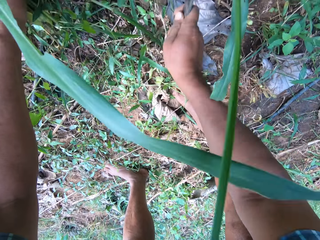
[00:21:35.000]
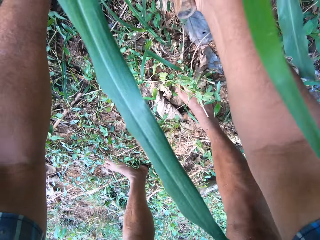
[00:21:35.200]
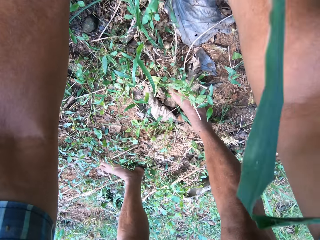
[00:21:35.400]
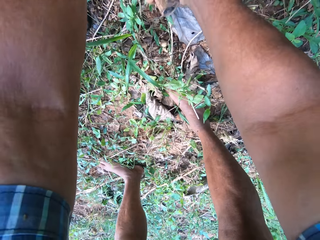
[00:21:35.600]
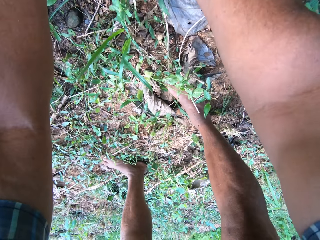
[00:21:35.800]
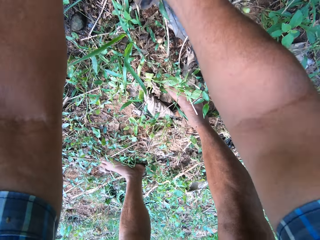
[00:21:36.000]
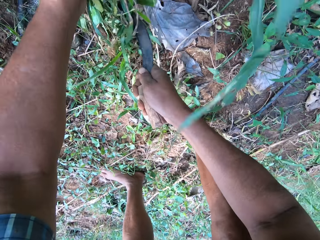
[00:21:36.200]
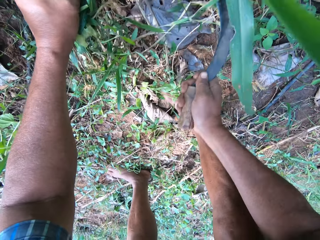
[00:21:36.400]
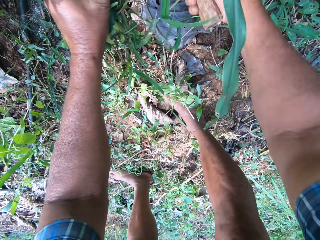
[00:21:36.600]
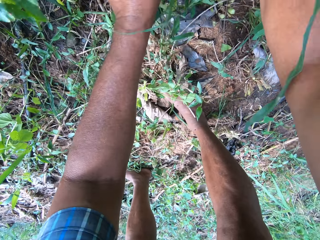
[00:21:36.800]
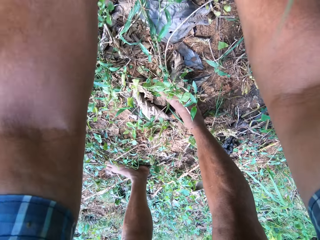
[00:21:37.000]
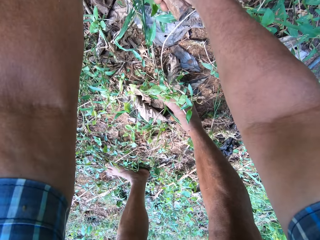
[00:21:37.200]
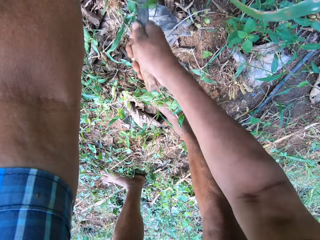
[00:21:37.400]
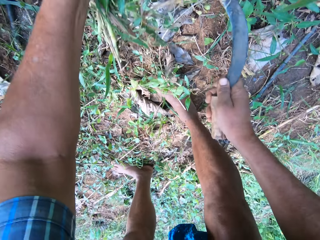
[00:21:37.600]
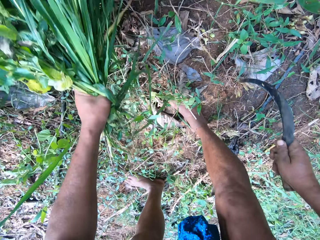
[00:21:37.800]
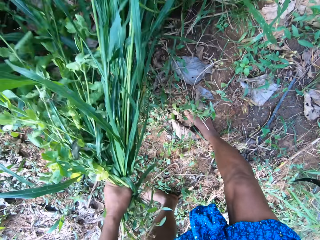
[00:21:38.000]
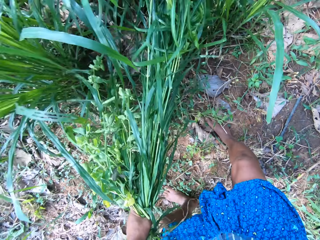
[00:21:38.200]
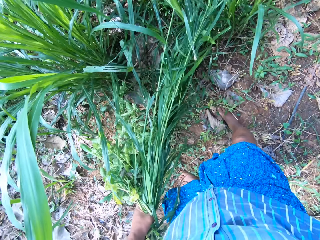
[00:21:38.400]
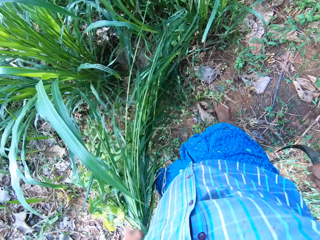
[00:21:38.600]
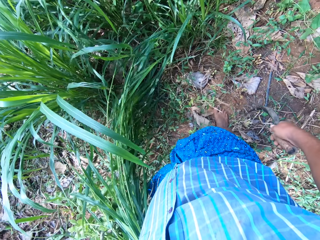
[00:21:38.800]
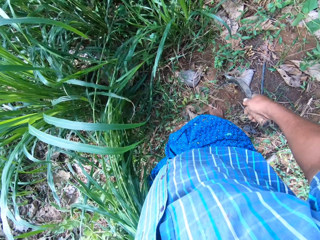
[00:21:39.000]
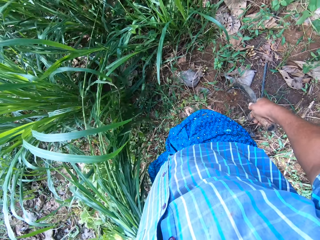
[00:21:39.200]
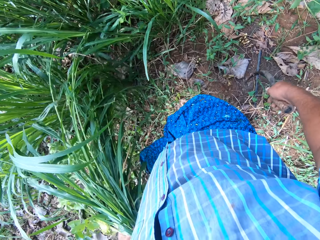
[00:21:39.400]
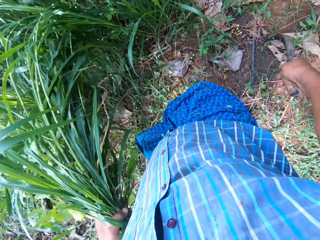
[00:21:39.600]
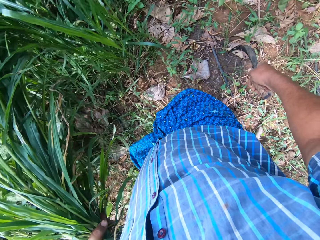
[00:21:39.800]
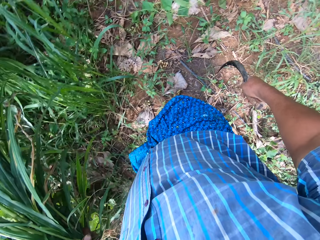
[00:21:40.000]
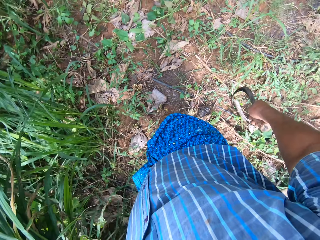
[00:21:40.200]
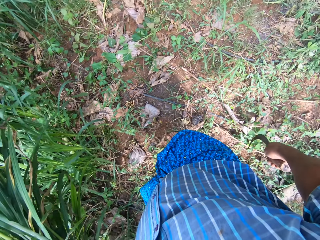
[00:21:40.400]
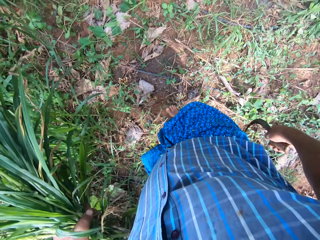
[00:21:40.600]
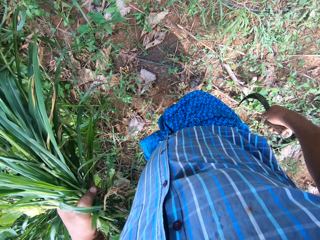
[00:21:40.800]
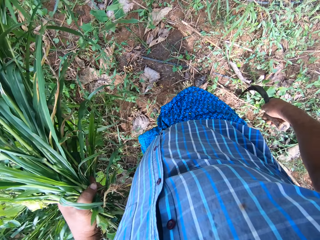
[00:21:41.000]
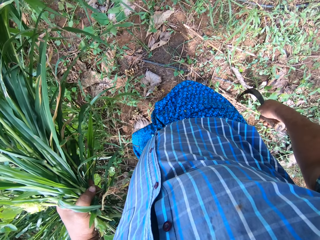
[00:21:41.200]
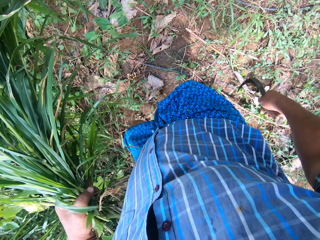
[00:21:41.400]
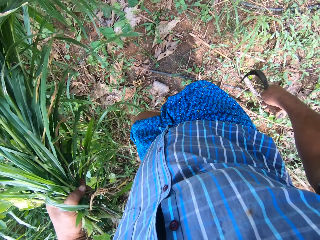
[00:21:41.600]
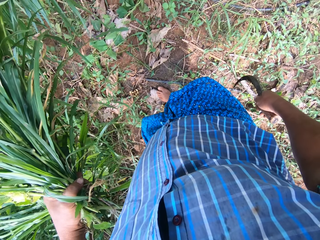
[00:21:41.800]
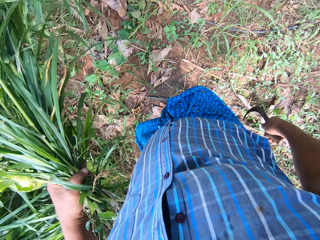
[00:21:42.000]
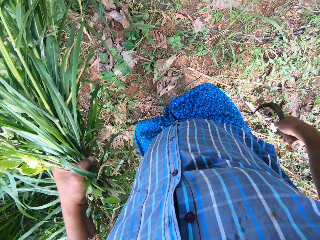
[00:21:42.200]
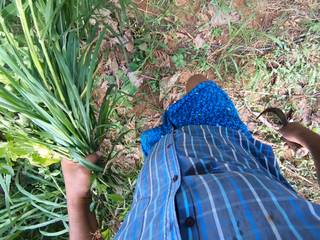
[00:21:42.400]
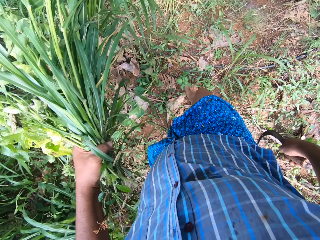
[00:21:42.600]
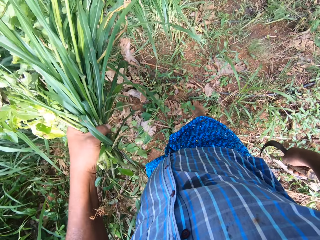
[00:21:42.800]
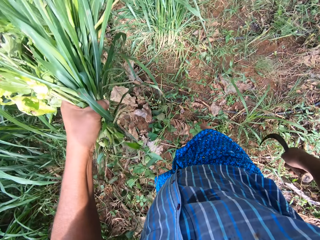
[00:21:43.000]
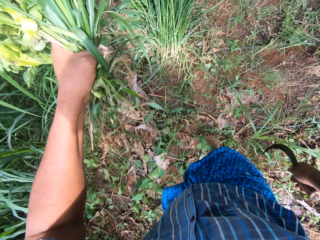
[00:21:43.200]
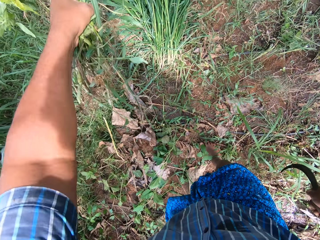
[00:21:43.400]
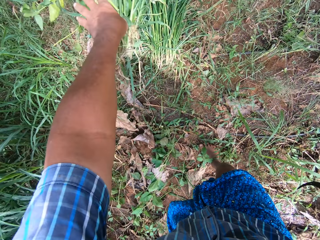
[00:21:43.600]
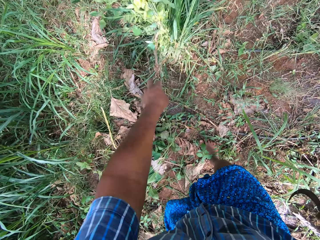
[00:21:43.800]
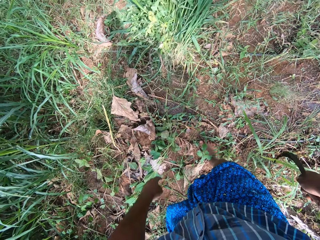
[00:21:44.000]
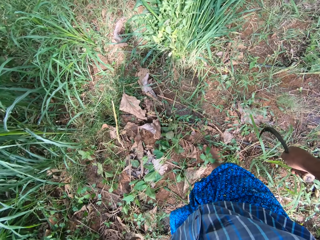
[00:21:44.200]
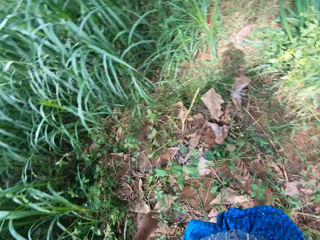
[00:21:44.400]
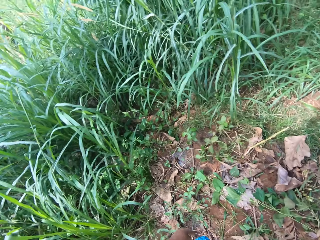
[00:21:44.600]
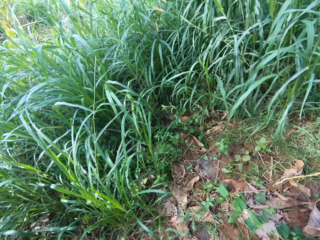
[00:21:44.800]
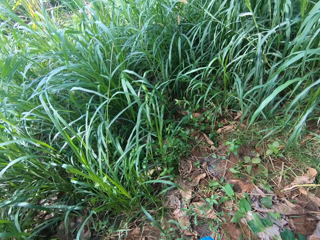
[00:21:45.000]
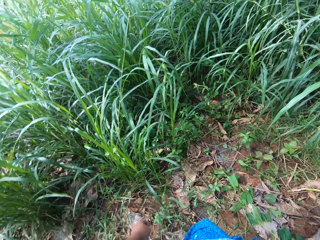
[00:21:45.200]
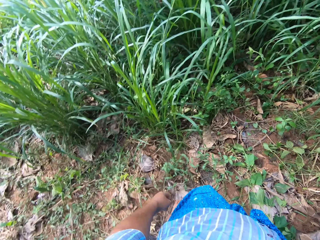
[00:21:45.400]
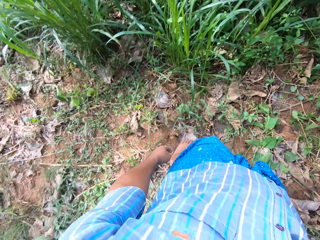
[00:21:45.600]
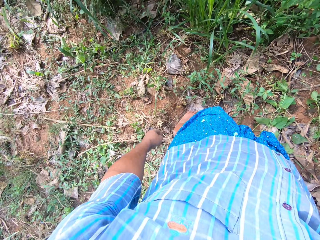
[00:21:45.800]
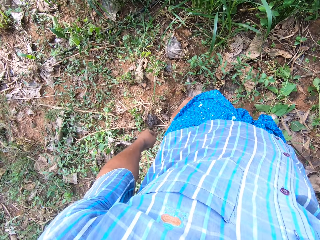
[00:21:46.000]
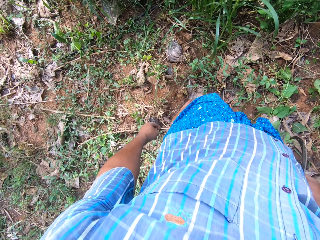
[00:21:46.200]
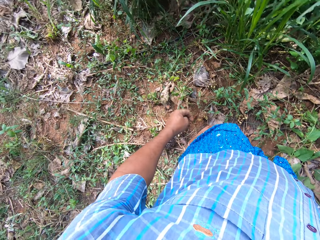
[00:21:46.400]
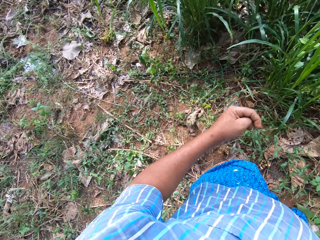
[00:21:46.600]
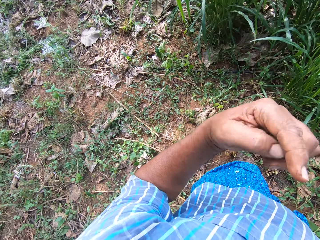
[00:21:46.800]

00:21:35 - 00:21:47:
The camera wearer stops cutting. They move steps ahead. They drop the weeds and Napier grass on the ground.

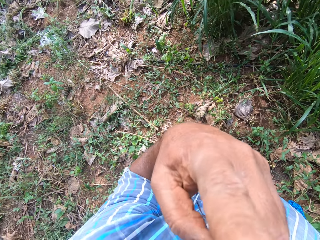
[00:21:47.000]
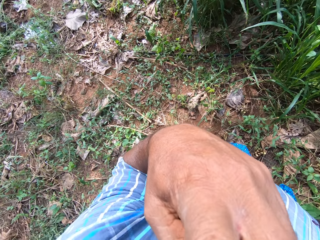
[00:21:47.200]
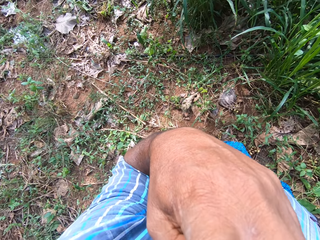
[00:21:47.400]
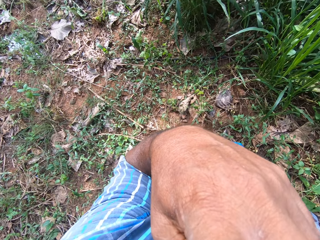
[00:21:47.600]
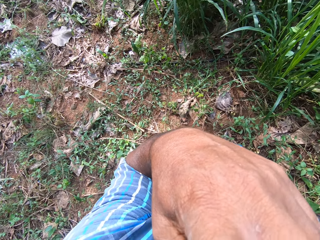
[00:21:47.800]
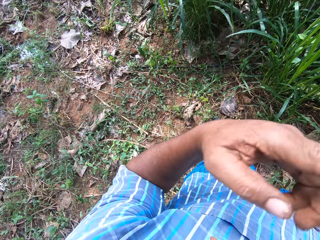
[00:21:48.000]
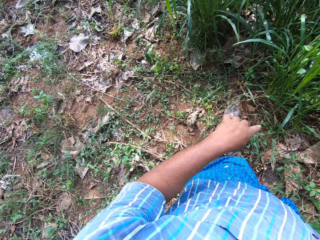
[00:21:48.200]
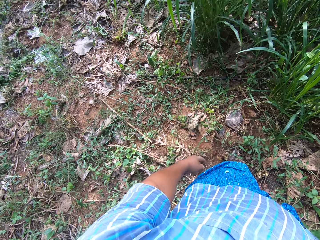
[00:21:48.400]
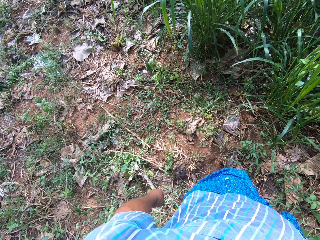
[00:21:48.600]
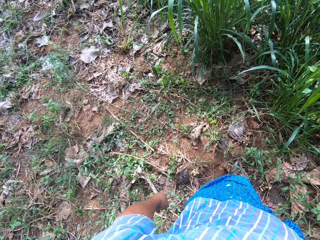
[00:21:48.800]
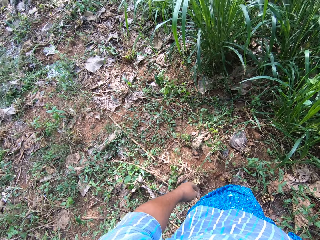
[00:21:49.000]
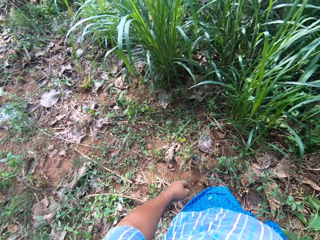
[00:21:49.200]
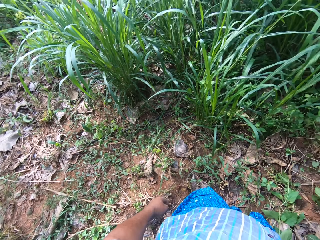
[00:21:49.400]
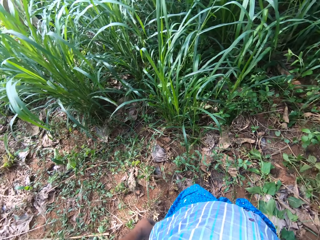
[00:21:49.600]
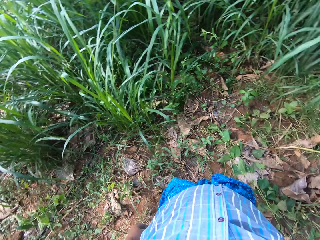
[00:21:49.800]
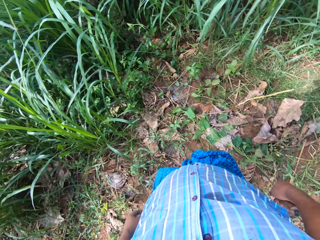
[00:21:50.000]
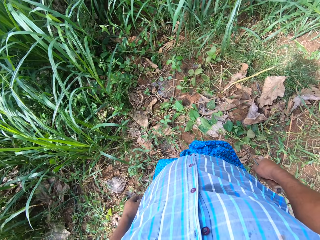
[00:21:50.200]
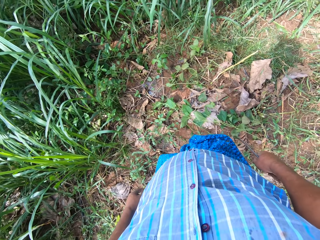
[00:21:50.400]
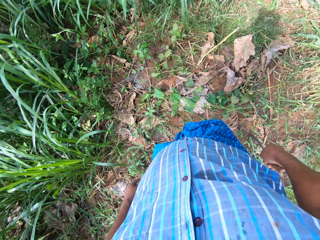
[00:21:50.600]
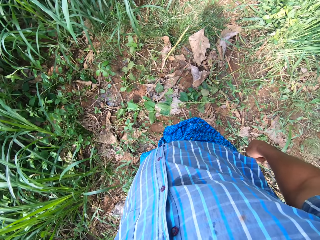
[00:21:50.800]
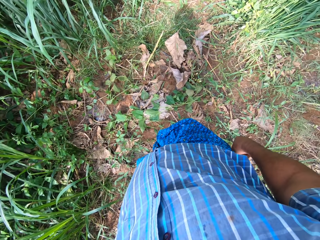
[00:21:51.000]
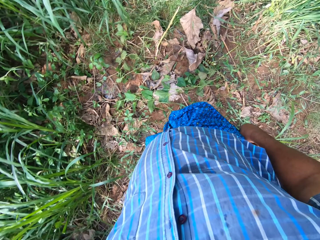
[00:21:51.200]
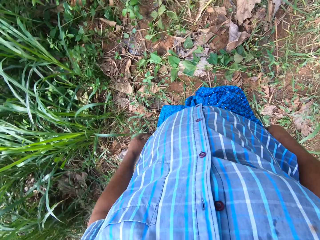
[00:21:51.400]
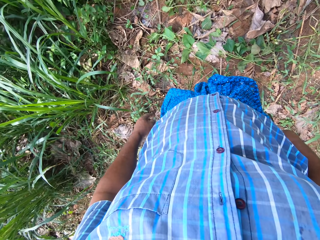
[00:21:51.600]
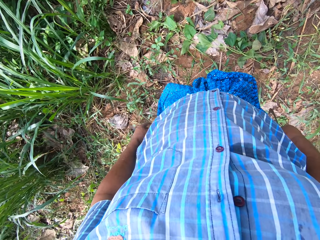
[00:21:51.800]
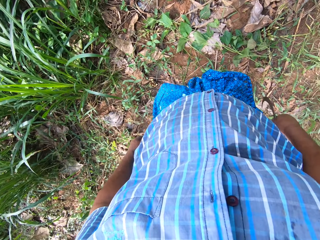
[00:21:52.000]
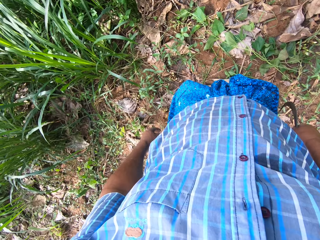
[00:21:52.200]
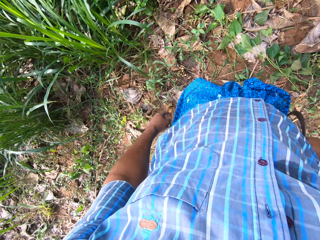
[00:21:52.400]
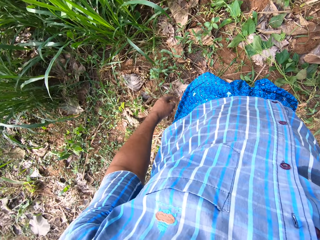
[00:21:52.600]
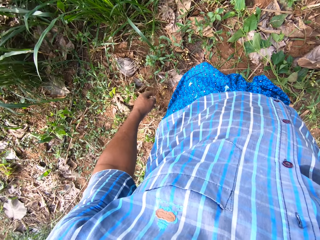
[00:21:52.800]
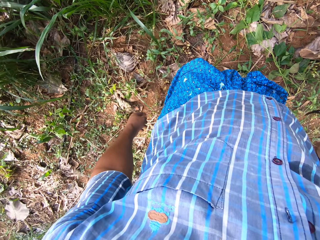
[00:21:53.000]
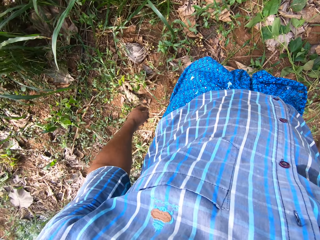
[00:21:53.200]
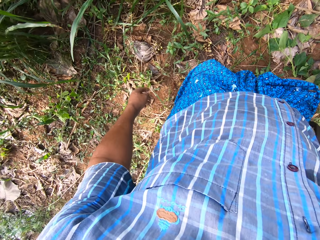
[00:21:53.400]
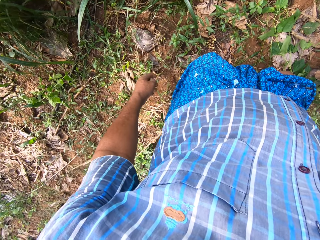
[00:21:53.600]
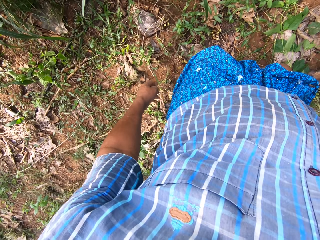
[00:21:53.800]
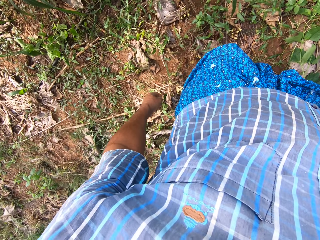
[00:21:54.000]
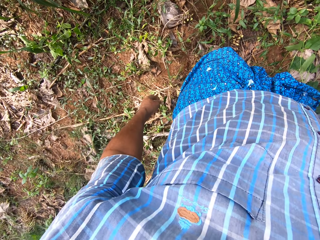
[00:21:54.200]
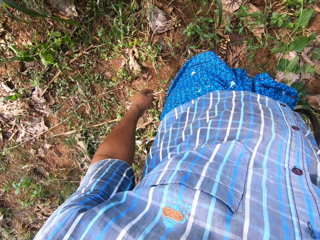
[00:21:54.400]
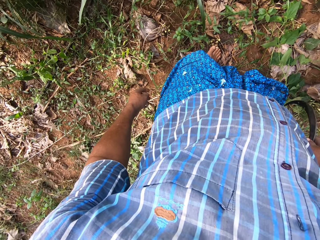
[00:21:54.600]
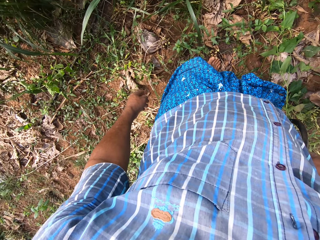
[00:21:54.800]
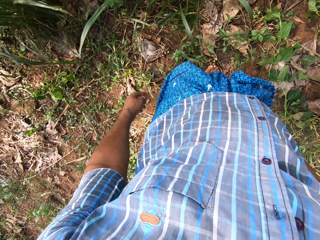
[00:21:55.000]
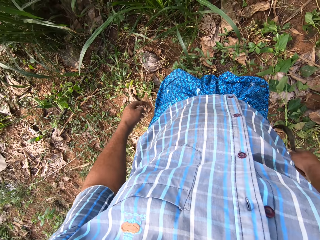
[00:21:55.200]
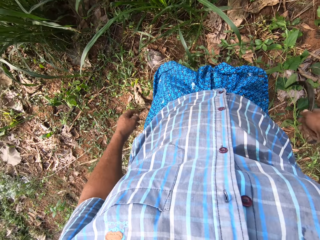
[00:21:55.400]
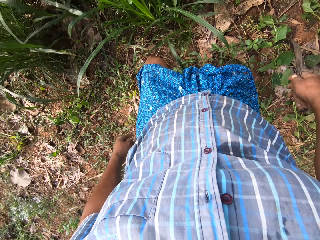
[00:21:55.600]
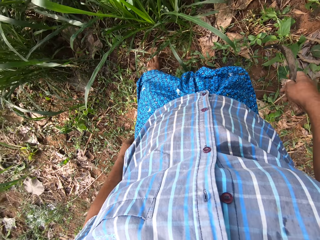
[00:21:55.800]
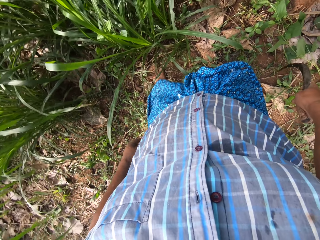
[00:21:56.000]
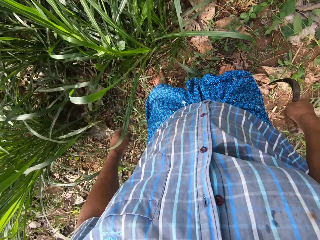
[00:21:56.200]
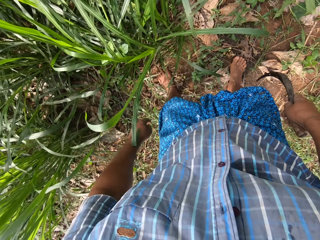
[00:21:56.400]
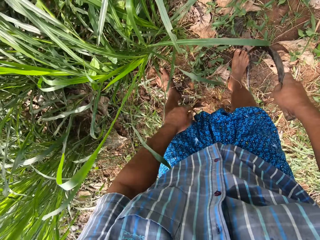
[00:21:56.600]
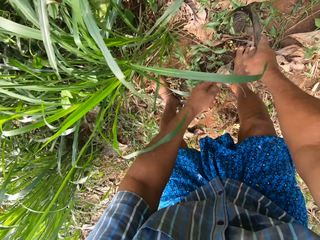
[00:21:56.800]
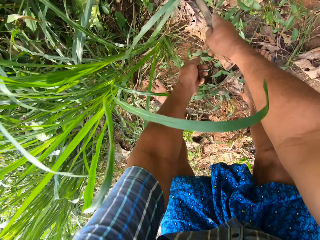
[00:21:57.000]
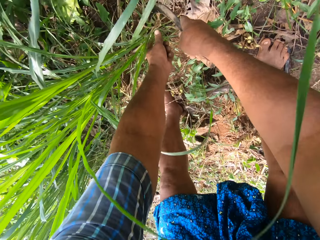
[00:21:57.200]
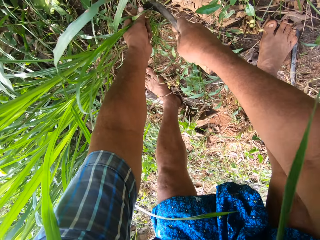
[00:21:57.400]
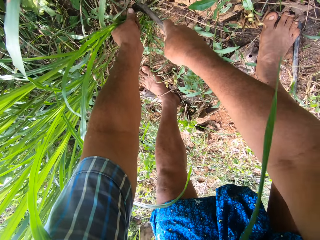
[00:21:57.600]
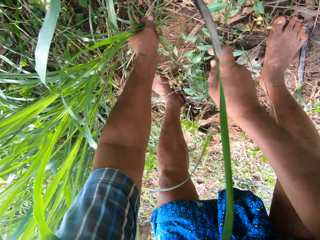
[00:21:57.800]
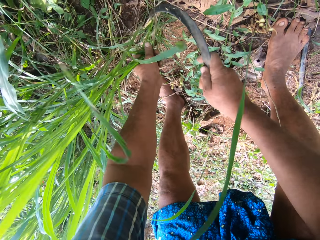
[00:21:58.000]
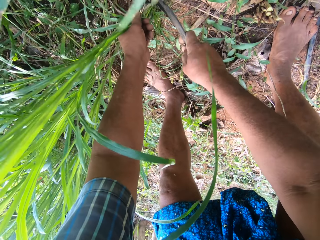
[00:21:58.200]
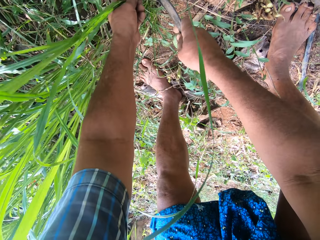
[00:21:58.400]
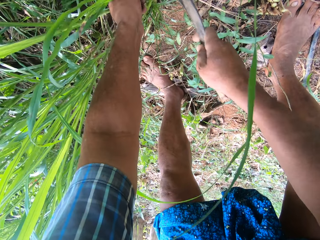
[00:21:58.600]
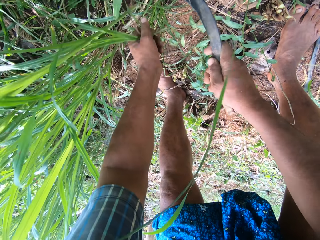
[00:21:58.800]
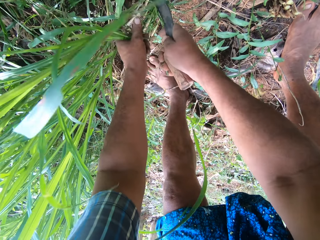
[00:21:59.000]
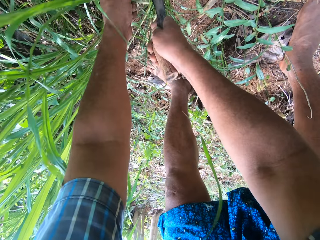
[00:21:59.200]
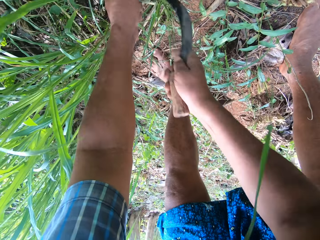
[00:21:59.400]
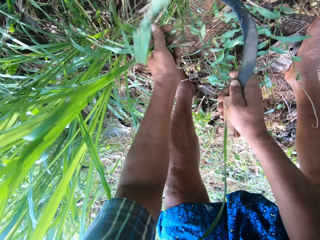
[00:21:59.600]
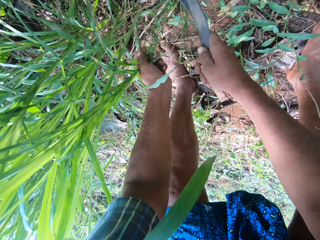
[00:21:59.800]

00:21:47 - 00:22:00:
The camera wearer touches his face with a left hand finger. He drops his left hand. He stands straight. He moves steps ahead. He cuts the Napier grass with the sickle in his right hand.
